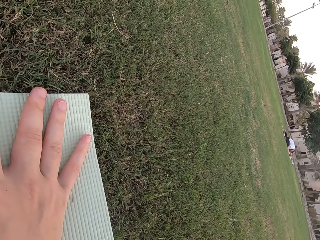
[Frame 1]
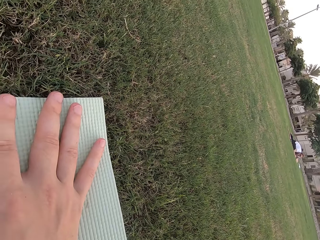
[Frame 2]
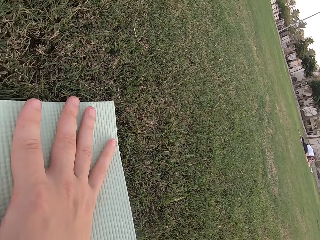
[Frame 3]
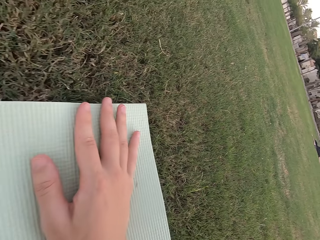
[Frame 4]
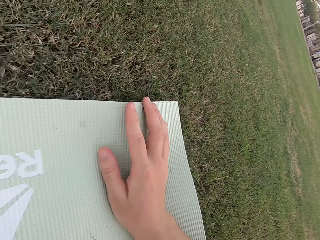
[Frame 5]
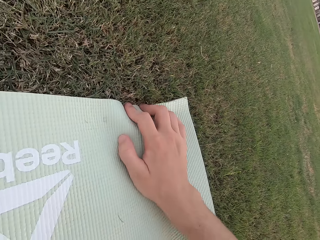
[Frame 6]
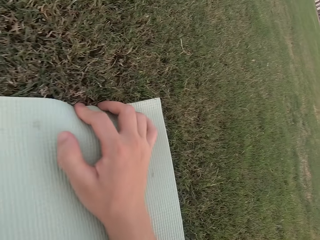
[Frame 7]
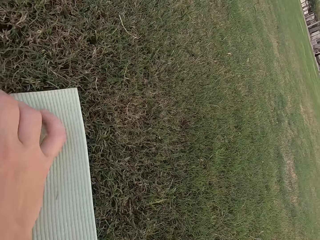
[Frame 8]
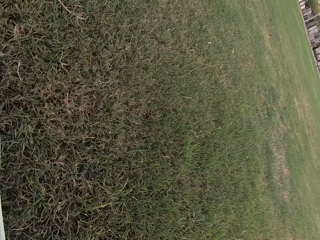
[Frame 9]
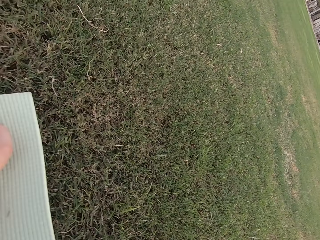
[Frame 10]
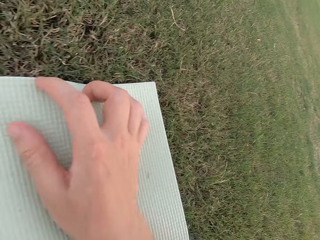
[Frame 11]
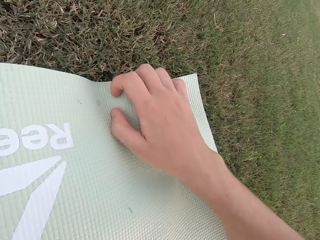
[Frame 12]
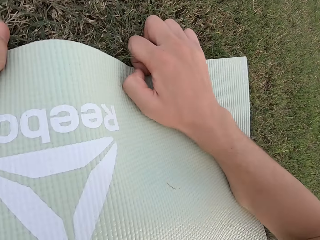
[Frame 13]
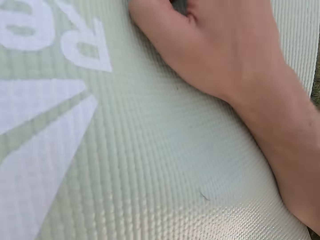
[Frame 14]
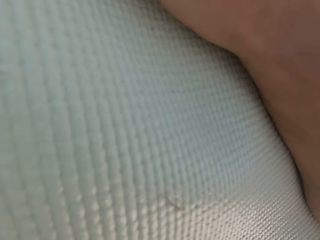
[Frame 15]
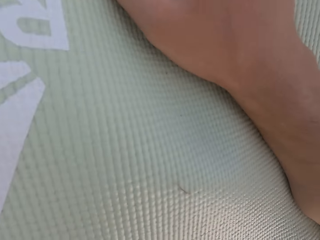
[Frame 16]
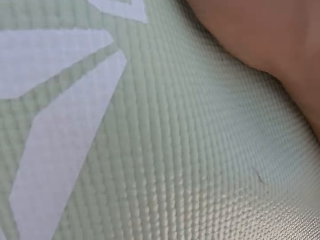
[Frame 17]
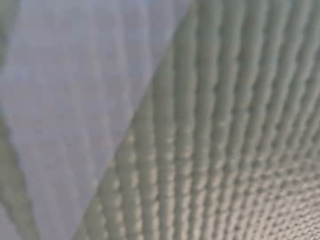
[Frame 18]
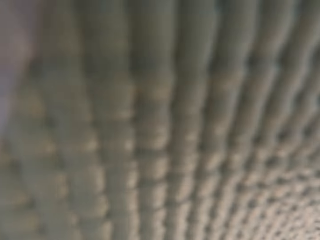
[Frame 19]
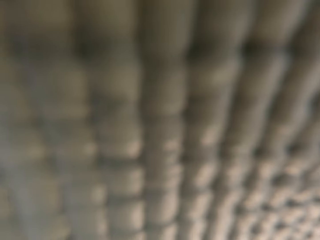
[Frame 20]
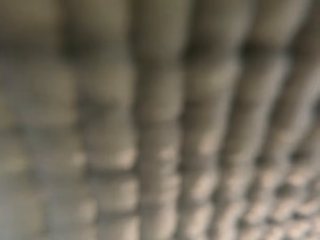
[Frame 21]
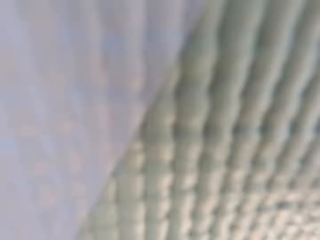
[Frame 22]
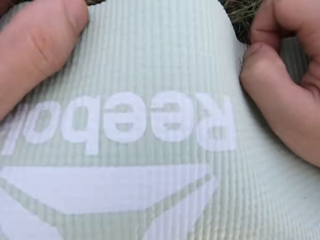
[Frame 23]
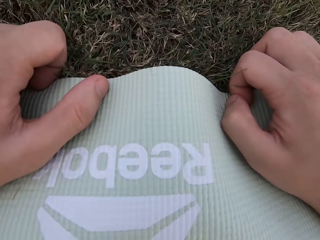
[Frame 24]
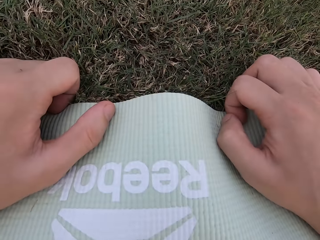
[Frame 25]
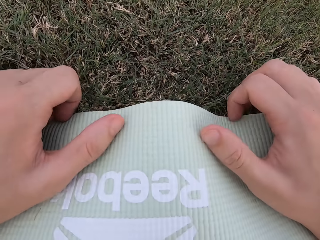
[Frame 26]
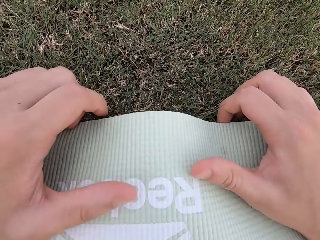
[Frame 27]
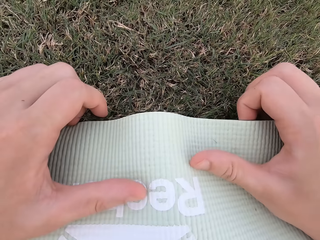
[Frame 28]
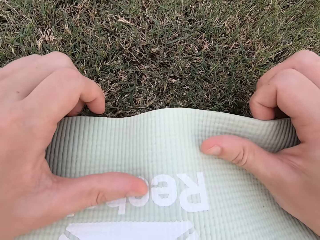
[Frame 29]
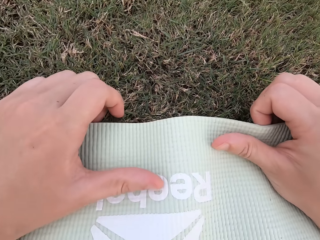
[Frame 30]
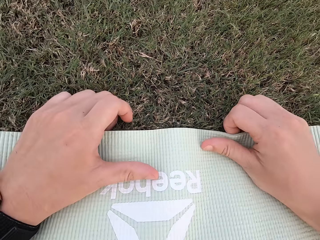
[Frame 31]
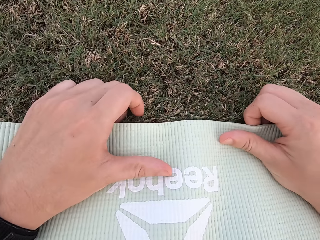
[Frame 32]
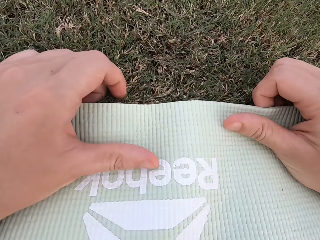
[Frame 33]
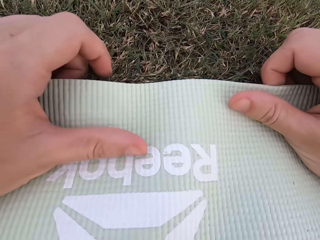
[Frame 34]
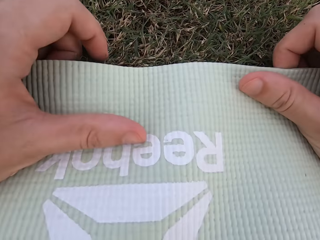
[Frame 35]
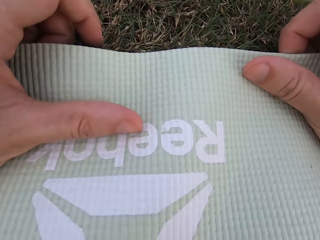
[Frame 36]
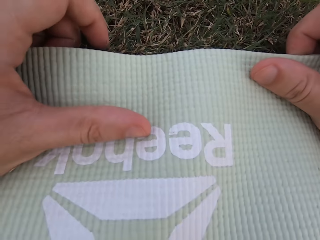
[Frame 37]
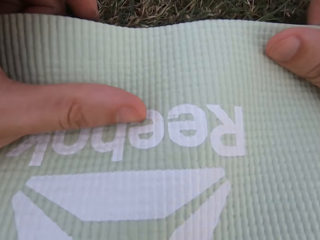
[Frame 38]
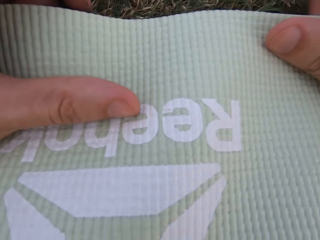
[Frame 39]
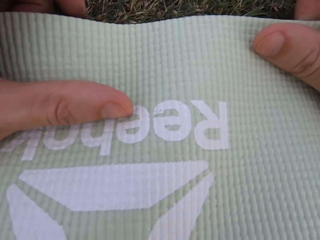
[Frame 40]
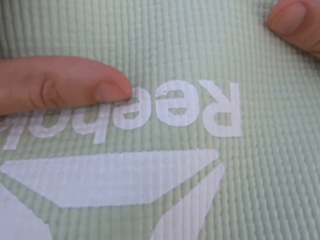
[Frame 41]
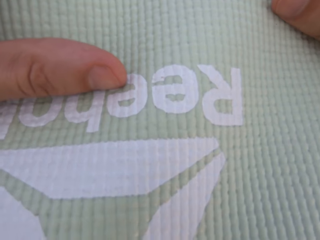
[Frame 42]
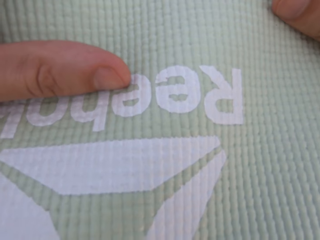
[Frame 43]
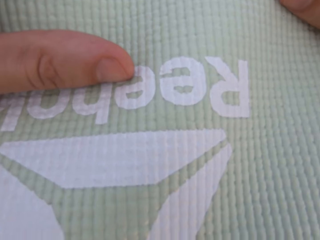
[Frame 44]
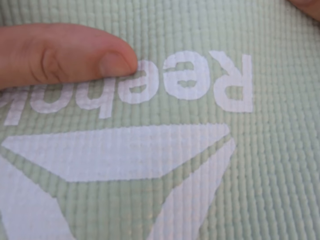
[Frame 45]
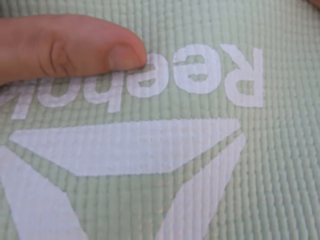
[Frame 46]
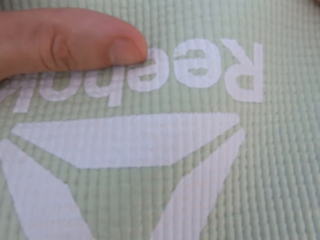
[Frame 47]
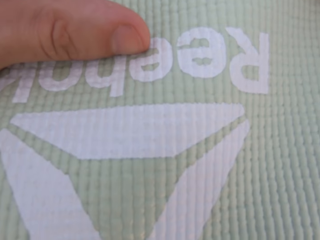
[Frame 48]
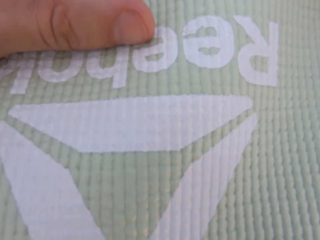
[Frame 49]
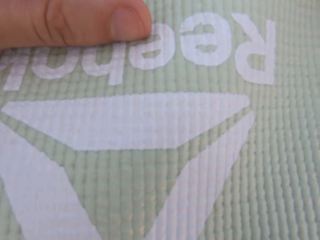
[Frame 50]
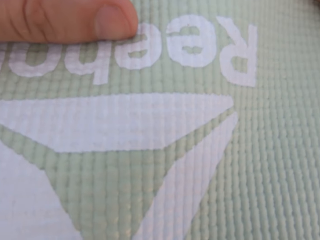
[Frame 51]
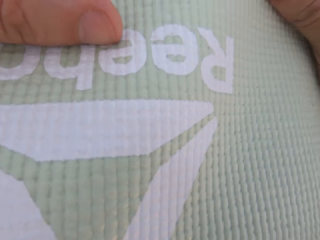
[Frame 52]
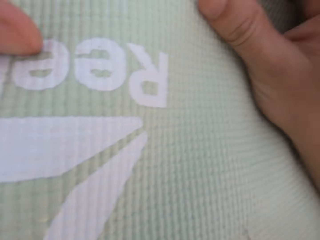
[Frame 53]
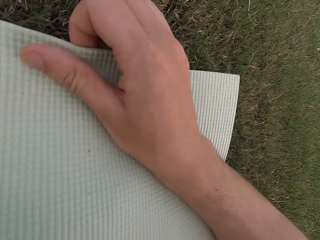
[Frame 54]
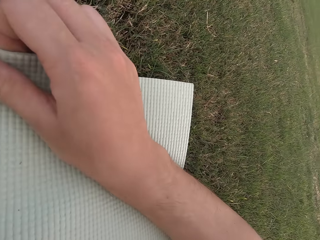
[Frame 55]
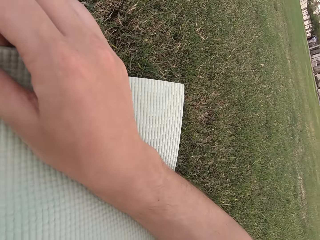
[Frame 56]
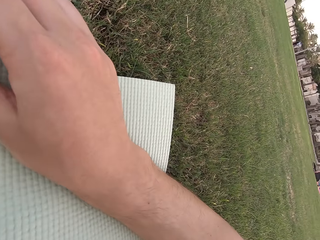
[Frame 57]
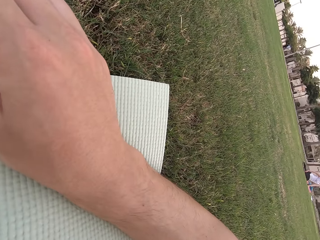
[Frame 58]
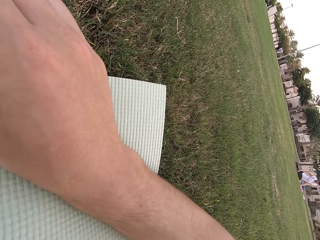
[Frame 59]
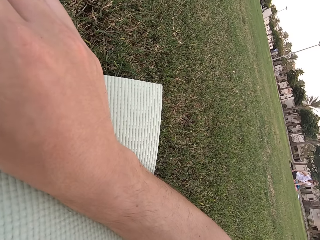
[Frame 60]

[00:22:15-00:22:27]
The camera wearer stares at the exercise mat. They hold the mat. They look around the field.

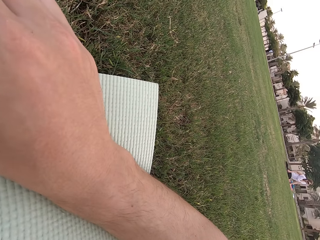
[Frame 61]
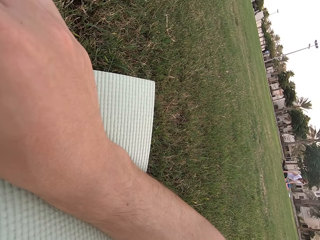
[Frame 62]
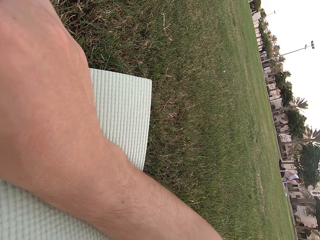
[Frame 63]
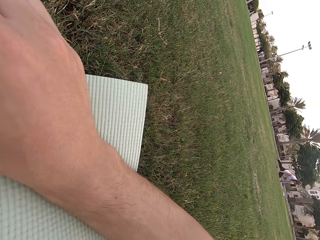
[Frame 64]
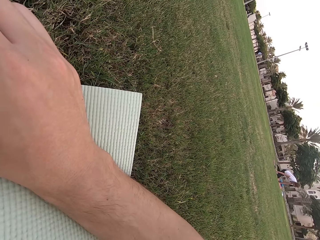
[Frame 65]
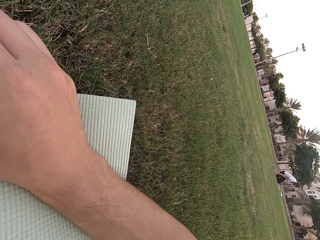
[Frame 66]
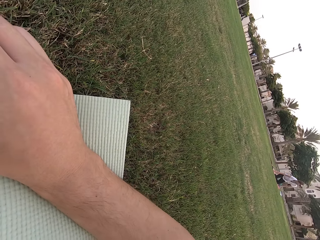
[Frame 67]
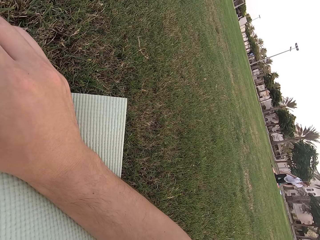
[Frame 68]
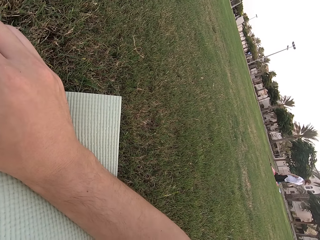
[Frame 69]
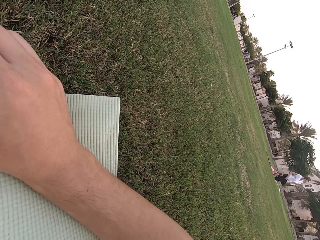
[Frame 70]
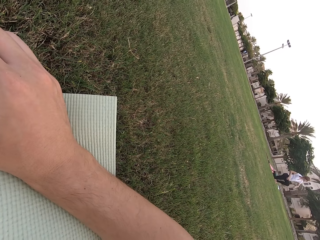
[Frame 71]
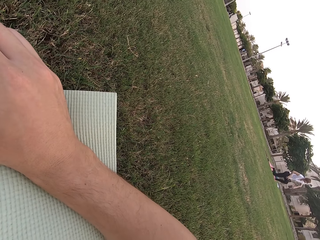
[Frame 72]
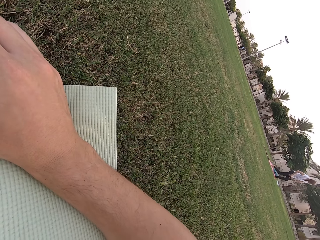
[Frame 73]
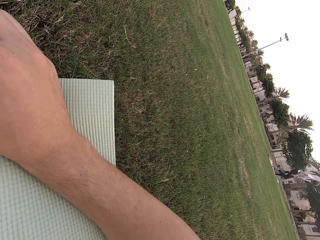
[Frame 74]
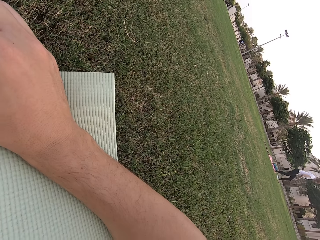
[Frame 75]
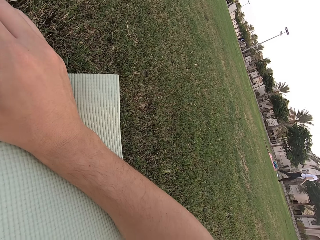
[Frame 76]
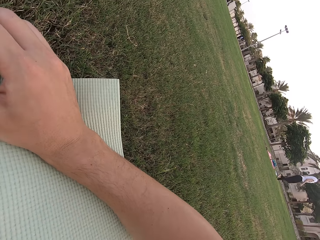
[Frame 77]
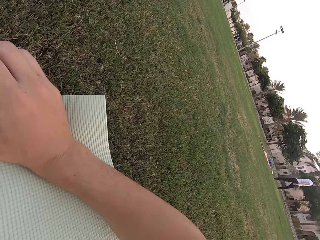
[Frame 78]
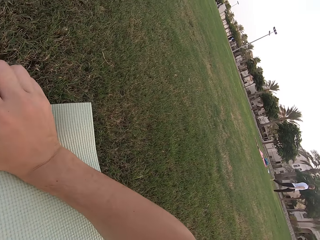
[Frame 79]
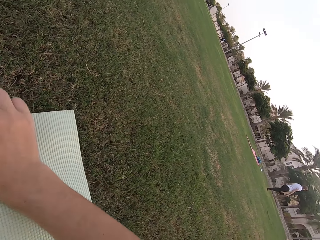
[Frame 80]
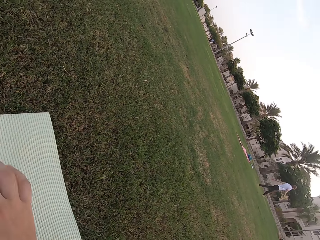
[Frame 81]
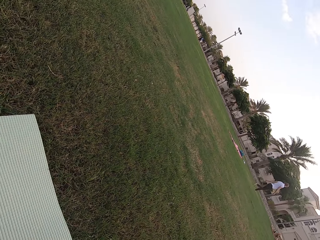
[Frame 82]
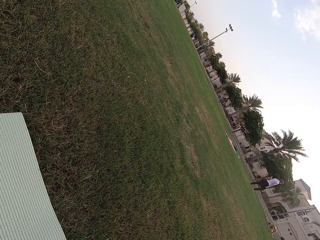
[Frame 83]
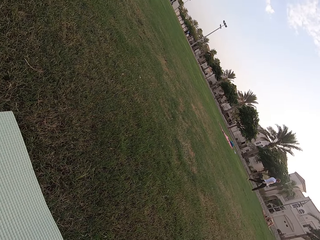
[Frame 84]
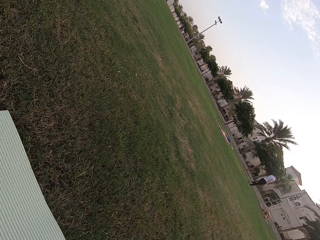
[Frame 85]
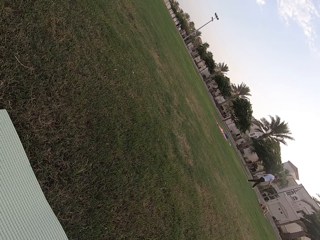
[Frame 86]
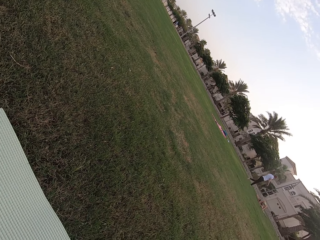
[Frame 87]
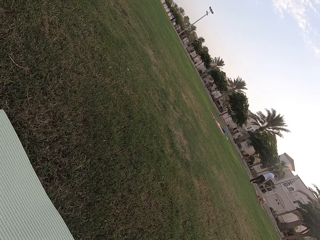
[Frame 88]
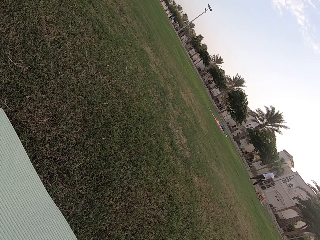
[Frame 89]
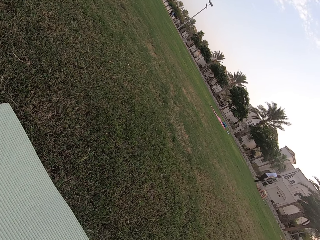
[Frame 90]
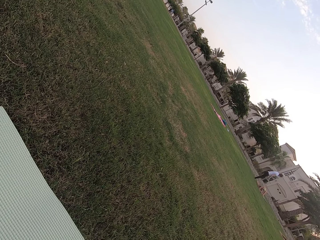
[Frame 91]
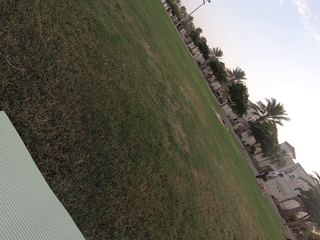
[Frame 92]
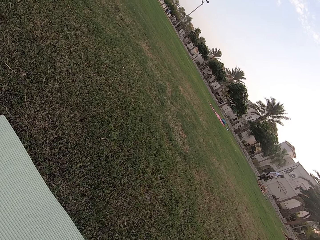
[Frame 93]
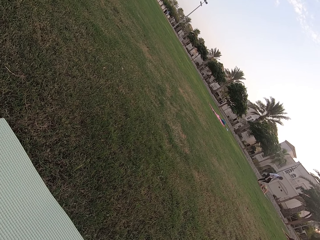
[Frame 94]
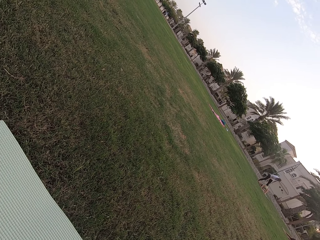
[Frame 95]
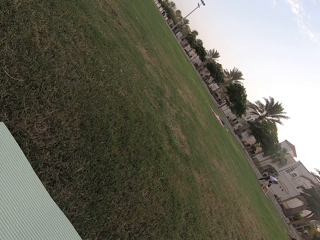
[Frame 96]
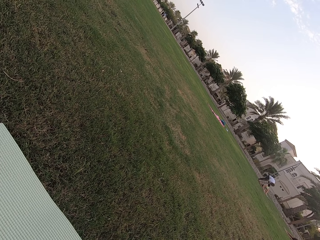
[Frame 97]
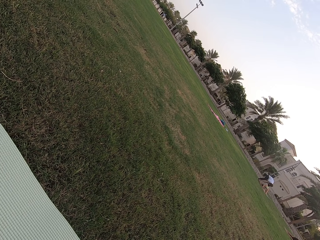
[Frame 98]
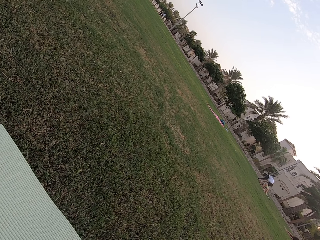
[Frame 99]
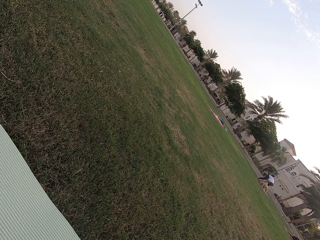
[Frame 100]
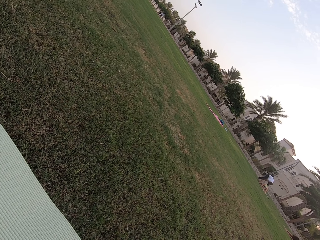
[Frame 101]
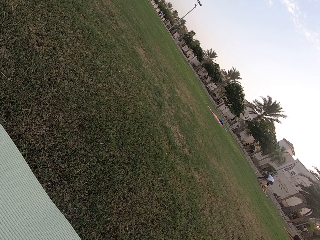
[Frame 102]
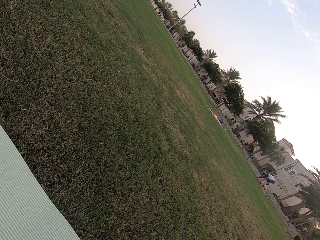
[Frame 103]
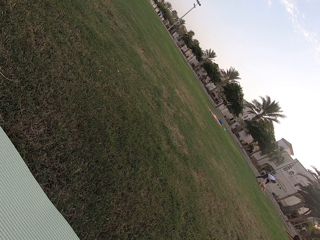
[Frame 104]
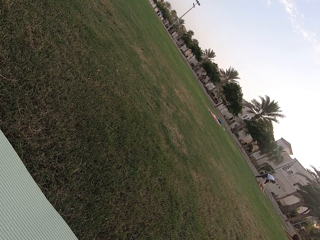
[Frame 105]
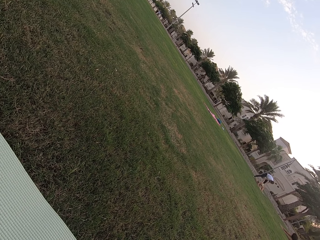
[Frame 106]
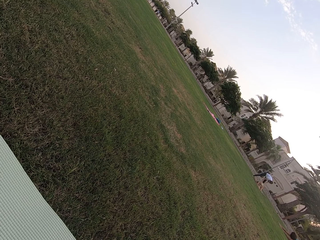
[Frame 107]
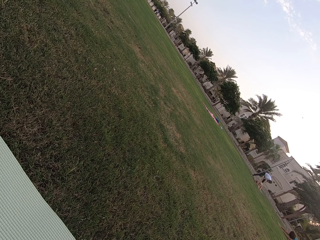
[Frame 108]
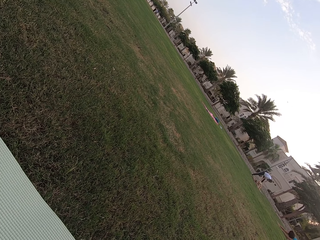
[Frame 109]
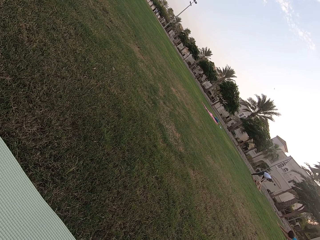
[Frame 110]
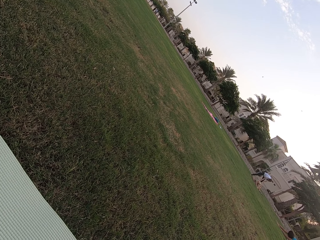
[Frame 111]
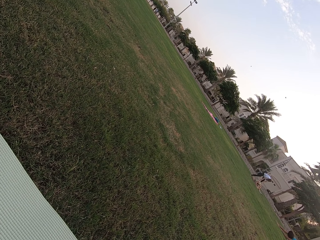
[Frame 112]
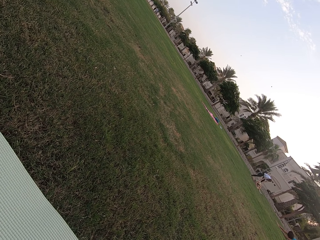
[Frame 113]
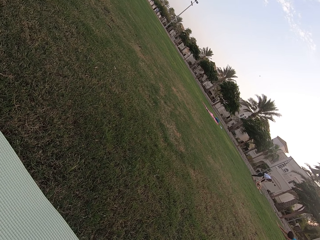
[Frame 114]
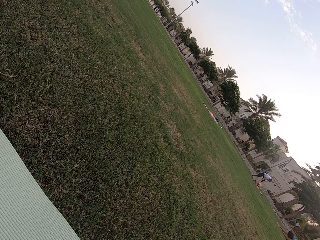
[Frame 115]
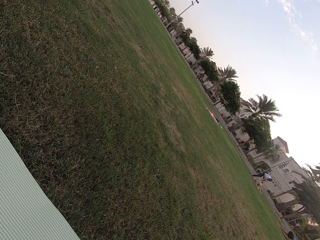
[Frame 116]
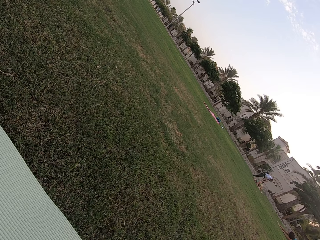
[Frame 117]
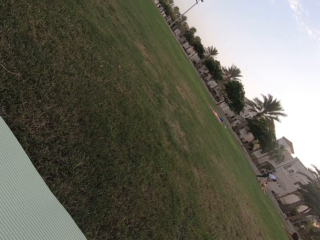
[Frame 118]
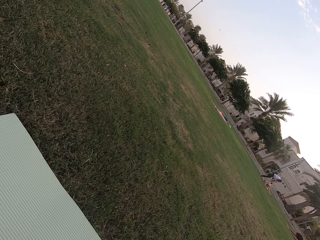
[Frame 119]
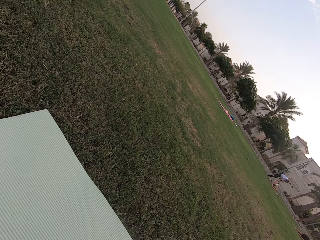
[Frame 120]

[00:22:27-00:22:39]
The camera wearer stares at a person. The person stands up. The person walks around the field. The person holds the back of another person.
